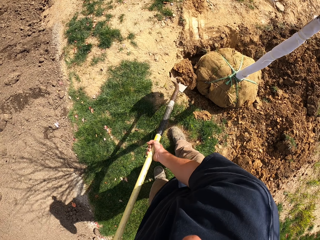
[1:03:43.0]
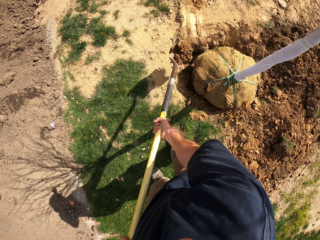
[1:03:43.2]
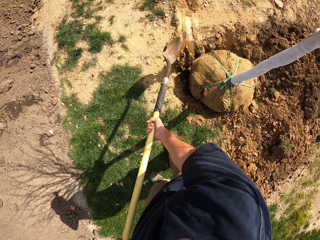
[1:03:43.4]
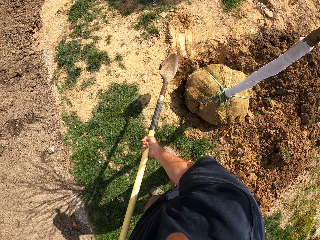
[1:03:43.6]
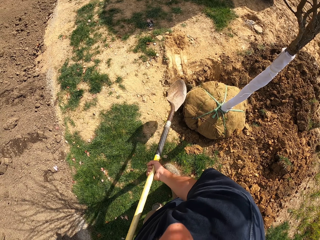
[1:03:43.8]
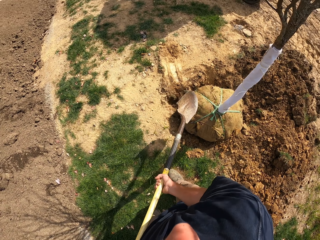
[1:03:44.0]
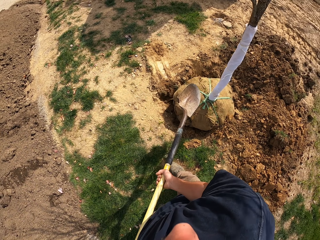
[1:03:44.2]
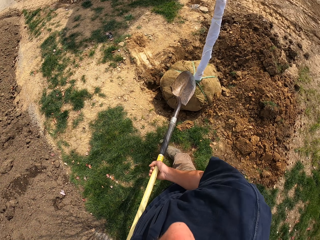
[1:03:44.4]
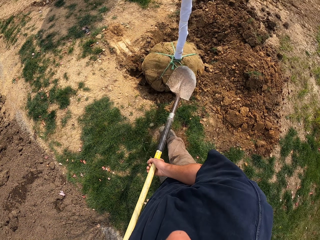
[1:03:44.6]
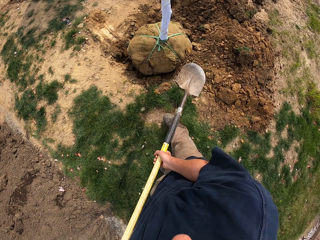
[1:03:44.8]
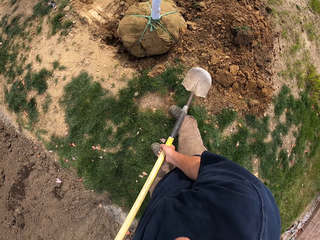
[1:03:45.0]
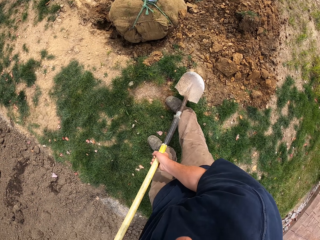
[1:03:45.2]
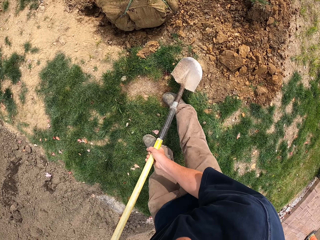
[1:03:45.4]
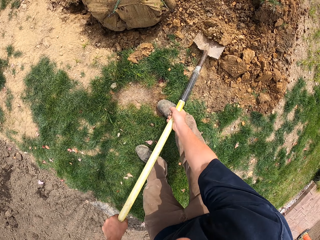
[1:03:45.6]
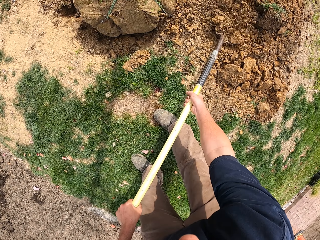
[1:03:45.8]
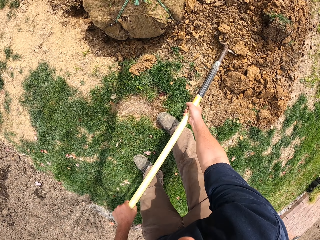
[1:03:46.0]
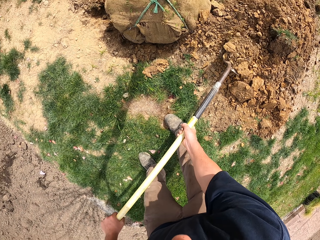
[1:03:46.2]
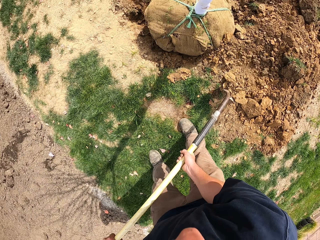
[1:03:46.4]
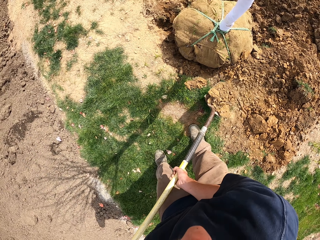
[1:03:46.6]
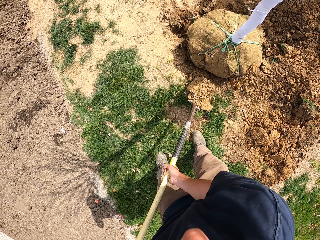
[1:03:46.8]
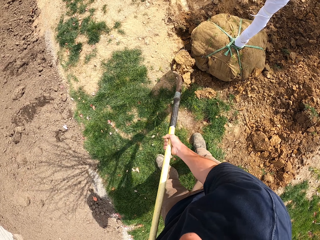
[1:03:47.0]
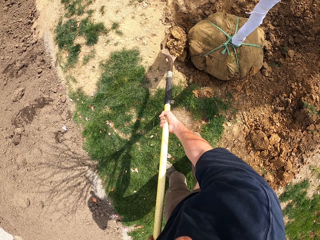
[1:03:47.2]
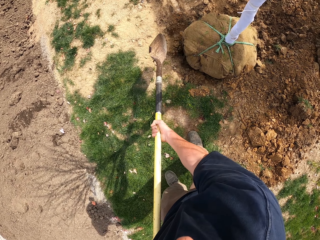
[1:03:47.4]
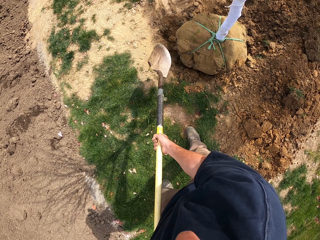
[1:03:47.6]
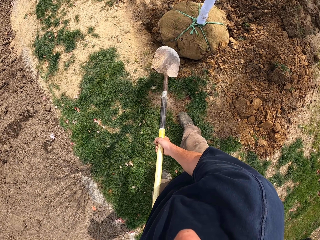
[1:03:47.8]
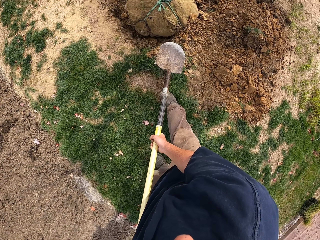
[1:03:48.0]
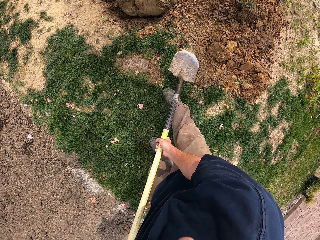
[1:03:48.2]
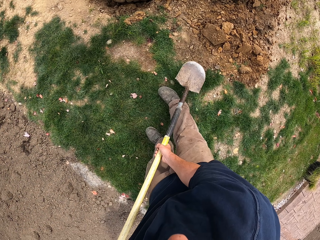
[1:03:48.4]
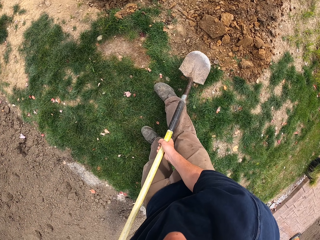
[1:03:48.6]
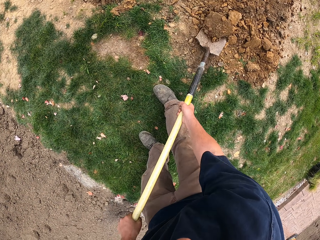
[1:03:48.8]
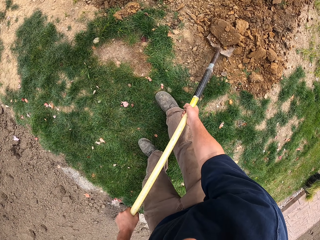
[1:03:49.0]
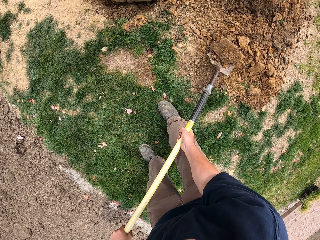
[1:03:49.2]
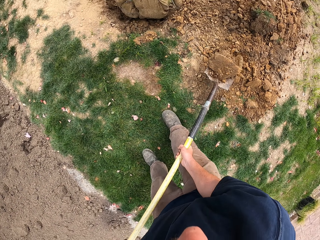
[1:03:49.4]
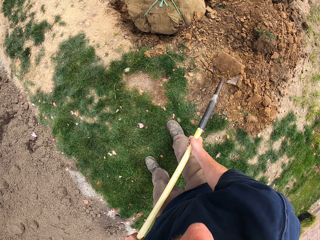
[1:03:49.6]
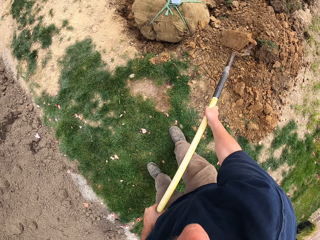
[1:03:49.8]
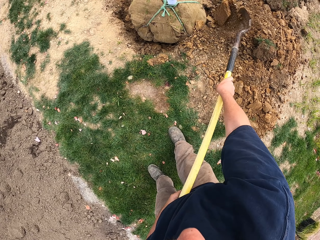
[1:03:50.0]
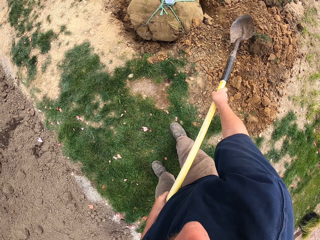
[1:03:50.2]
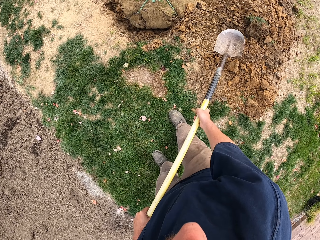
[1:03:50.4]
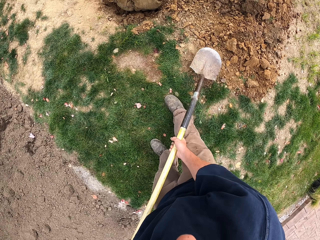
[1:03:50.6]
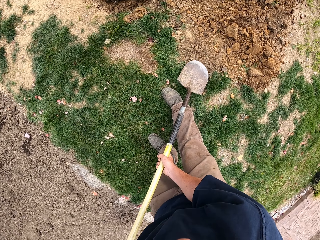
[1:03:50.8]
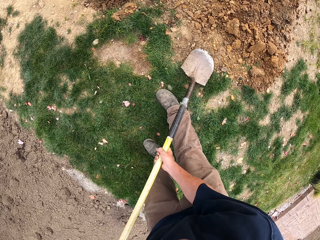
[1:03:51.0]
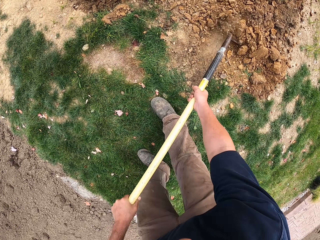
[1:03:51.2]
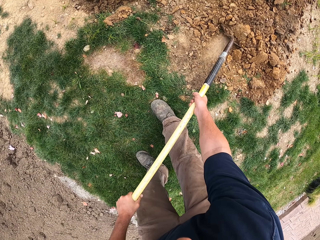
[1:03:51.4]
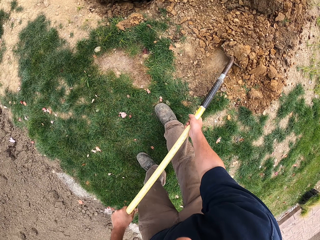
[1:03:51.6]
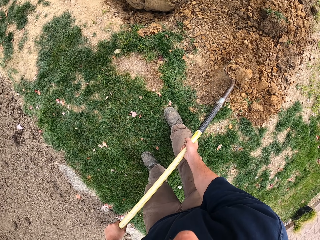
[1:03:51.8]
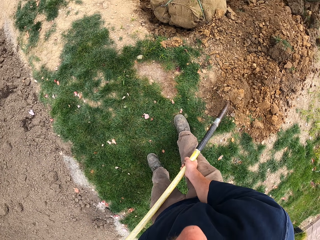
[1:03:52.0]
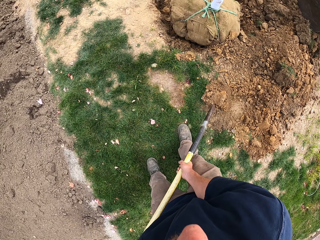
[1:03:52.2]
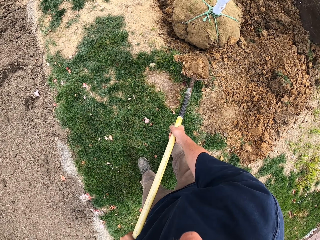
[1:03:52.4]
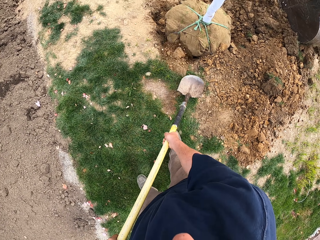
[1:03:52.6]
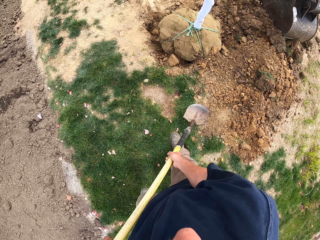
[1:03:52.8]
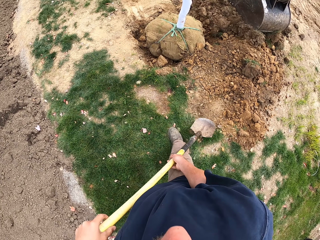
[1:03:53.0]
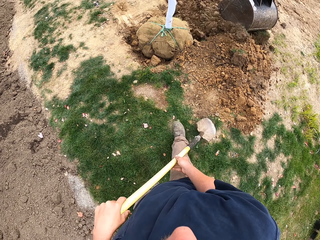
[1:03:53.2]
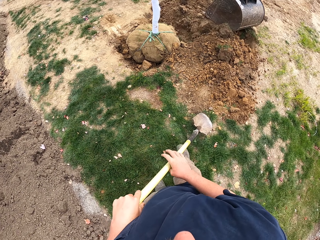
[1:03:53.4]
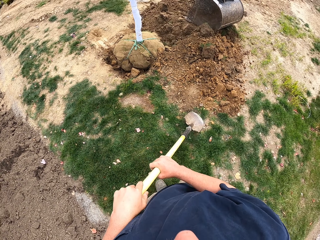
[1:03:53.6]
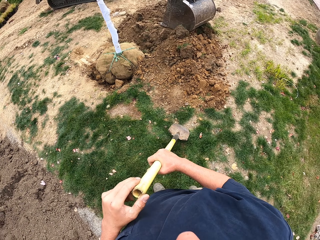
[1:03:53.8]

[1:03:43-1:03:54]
The camera wearer takes a step. They drop soil into the hole. They scoop soil with a spade. They drop soil into the hole. They scoop soil with the spade. They drop soil into the hole. They scoop soil with the spade. They drop soil into the hole.

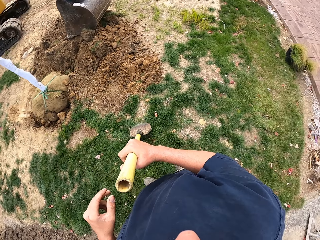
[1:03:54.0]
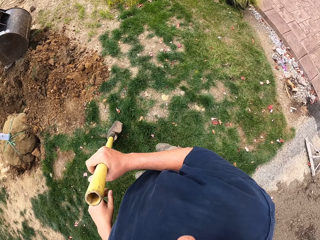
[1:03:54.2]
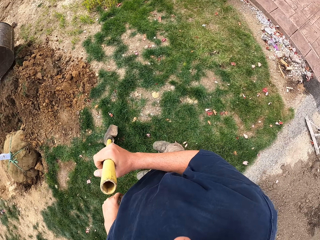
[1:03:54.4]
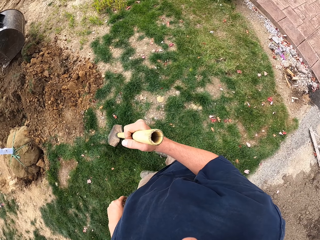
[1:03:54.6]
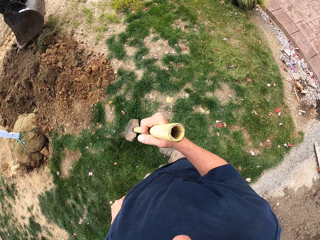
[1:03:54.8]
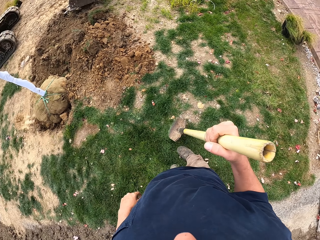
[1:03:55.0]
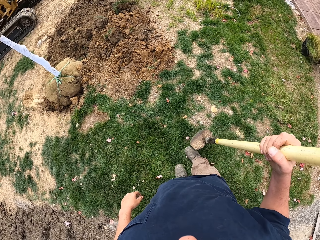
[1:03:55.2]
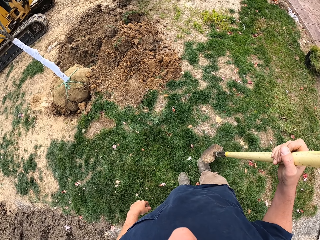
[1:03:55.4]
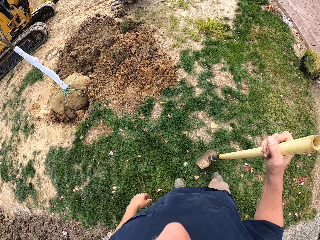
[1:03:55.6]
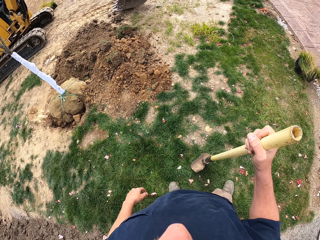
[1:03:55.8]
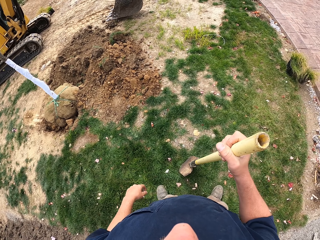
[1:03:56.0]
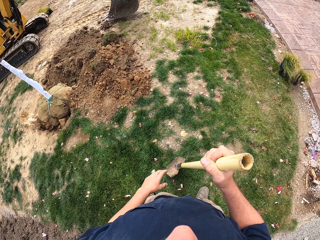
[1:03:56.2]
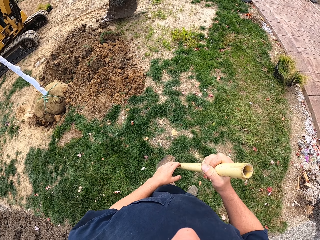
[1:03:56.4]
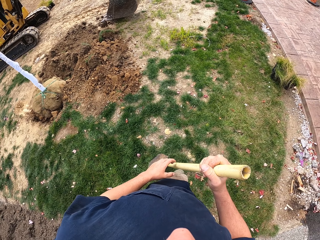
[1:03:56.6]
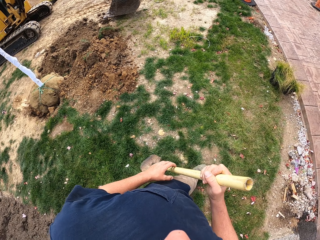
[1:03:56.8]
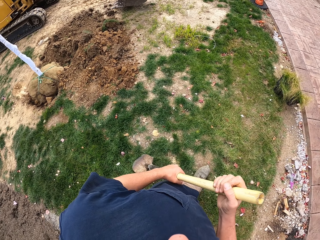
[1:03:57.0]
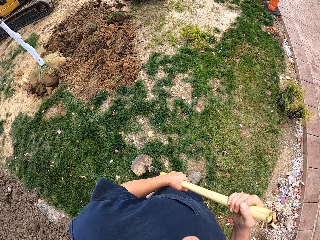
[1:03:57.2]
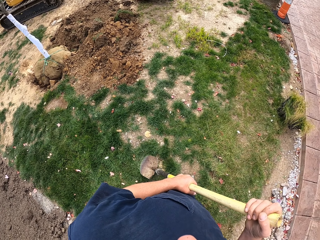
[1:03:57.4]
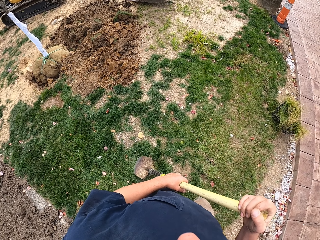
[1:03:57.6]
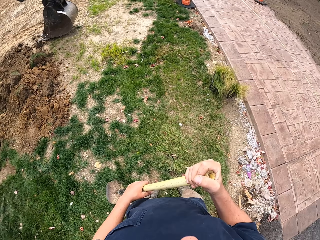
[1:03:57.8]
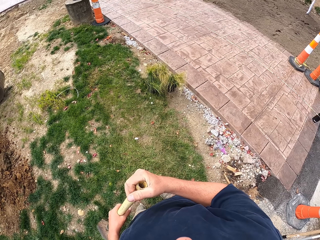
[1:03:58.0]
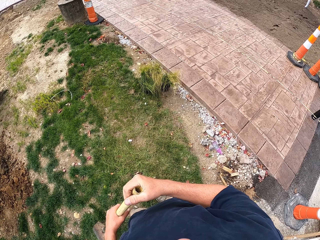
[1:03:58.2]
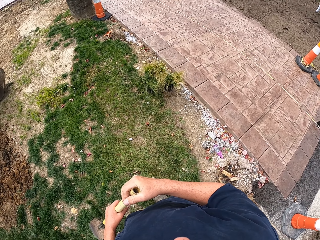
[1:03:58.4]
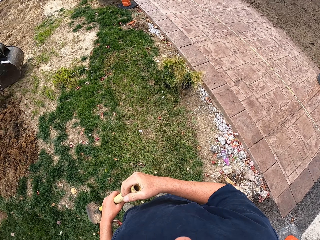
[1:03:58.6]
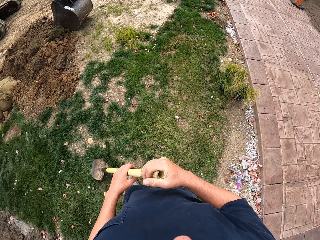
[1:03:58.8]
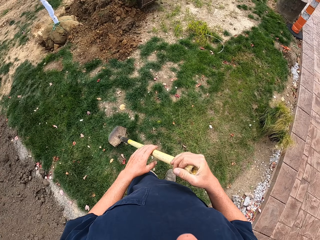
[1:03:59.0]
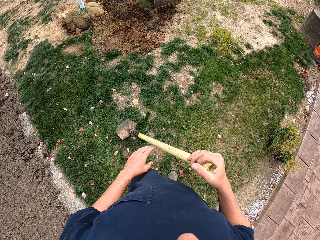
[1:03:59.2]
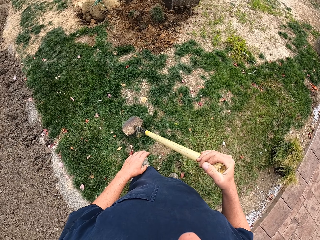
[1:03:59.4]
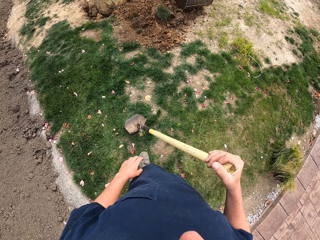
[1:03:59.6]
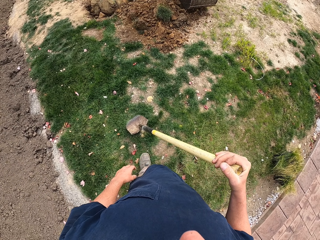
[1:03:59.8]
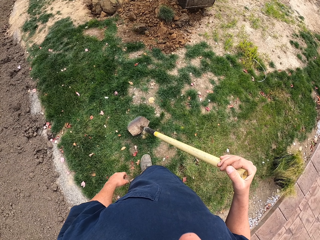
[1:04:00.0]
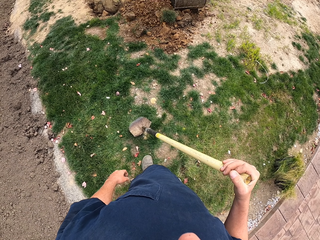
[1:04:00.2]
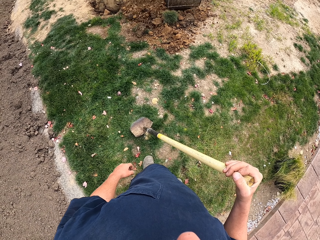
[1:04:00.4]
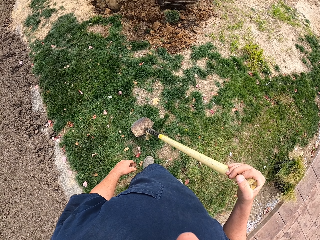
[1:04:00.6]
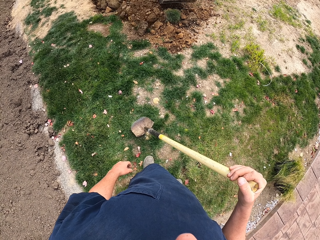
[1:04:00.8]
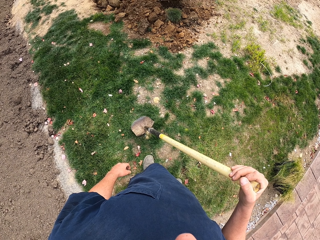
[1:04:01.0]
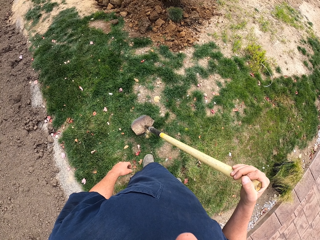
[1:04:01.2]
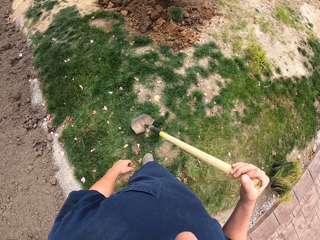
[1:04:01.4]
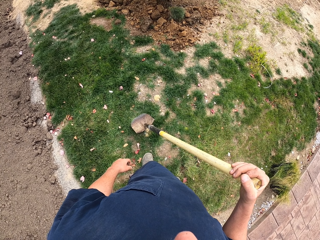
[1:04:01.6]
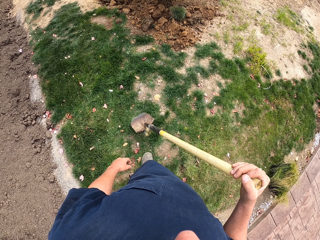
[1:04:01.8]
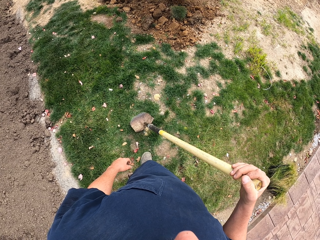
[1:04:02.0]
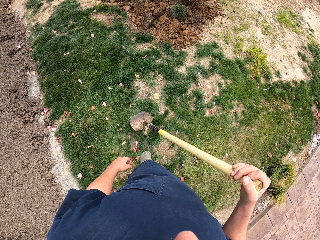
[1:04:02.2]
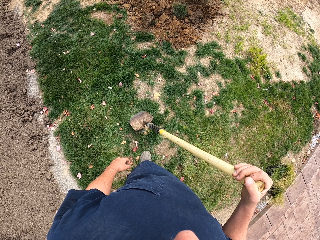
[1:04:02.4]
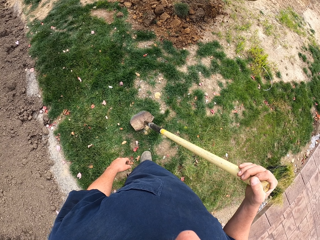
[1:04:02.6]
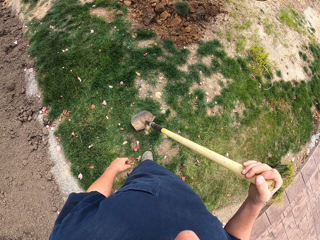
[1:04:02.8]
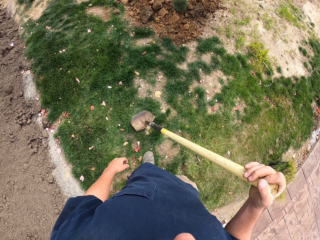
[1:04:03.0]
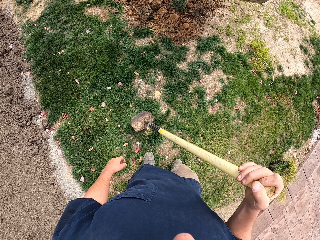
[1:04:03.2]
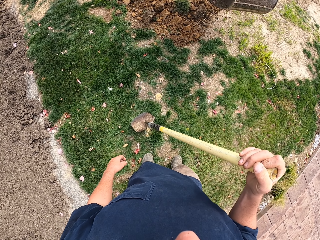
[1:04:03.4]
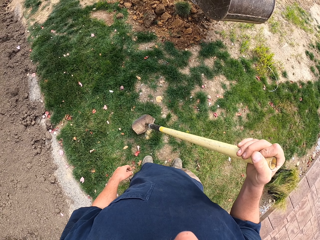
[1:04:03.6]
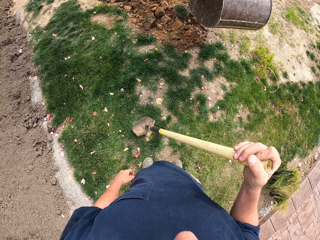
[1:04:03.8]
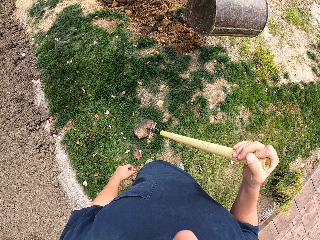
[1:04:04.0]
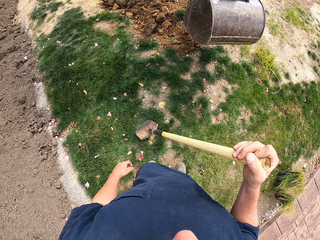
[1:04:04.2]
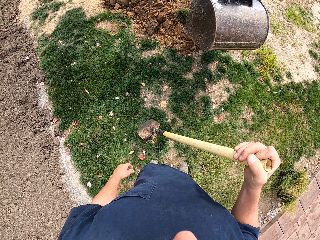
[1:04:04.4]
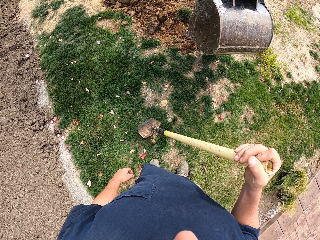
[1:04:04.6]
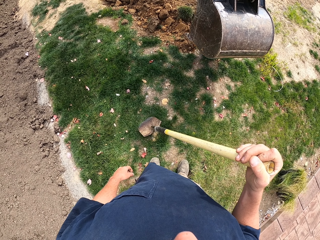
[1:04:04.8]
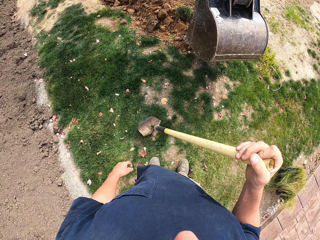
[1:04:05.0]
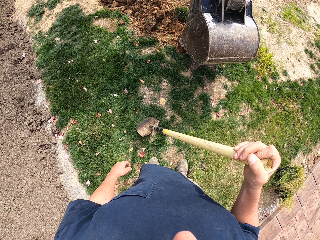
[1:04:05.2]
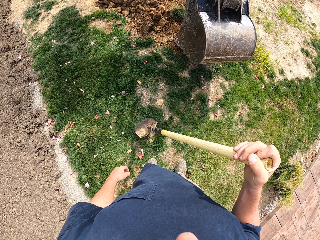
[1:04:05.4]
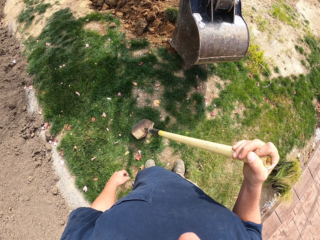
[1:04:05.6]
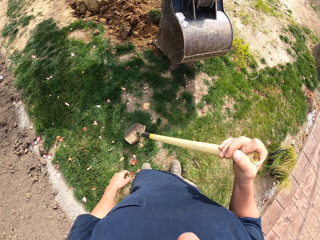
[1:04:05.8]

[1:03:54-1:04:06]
The camera wearer steps back and moves the spade. They look around. They pick up the spade and put the spade down. They walk. They hold the spade with the left hand. They drag the spade on the grass. They look around.
